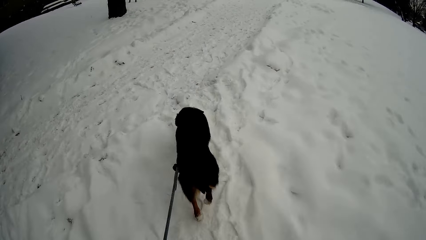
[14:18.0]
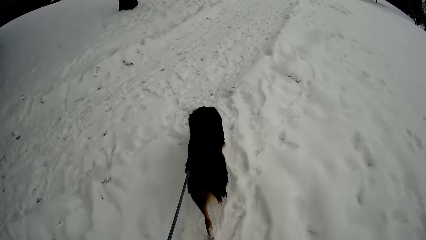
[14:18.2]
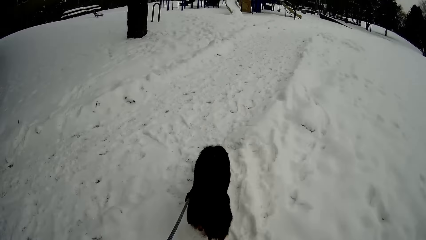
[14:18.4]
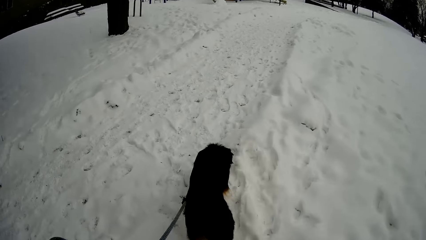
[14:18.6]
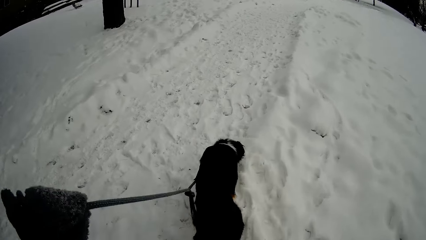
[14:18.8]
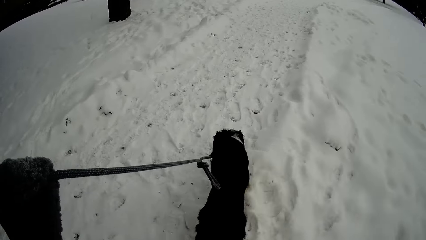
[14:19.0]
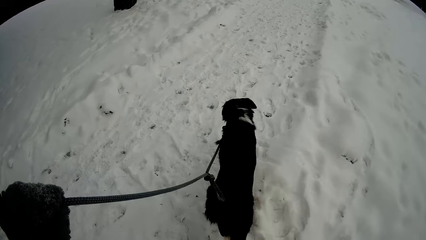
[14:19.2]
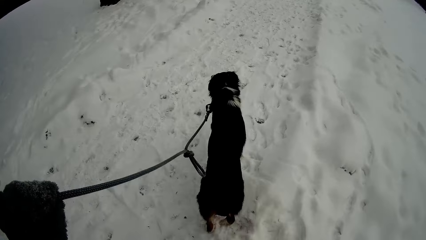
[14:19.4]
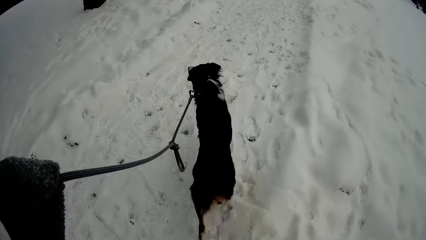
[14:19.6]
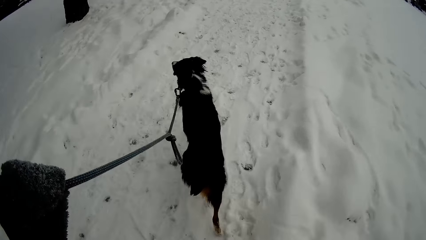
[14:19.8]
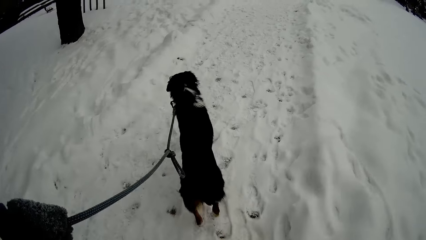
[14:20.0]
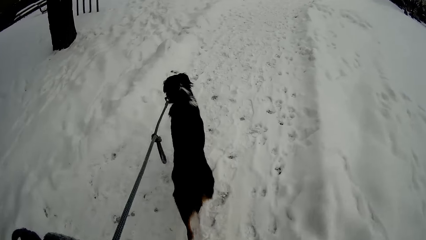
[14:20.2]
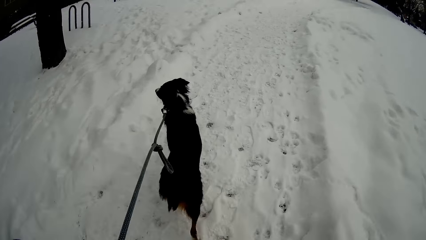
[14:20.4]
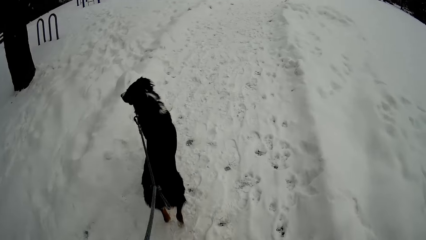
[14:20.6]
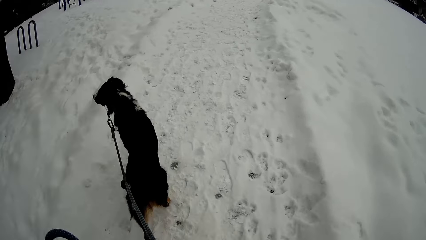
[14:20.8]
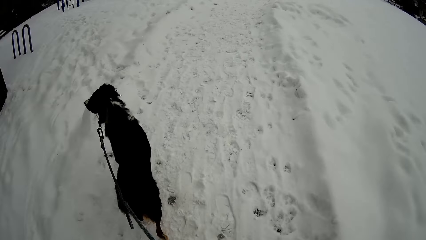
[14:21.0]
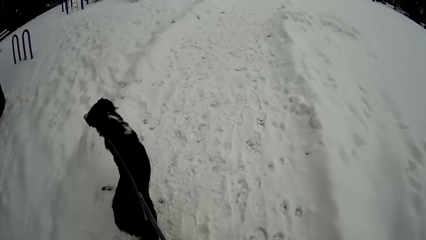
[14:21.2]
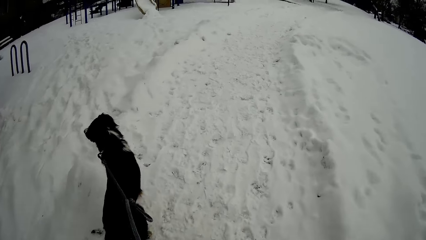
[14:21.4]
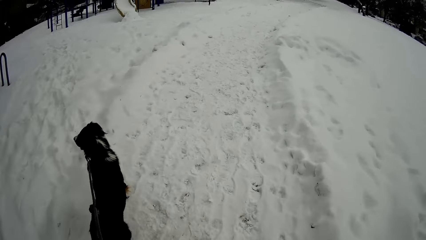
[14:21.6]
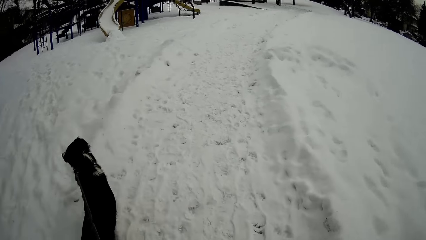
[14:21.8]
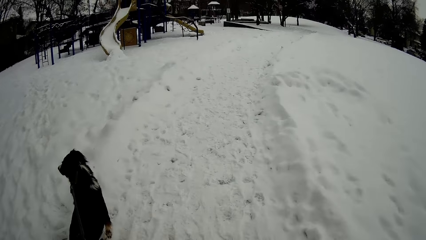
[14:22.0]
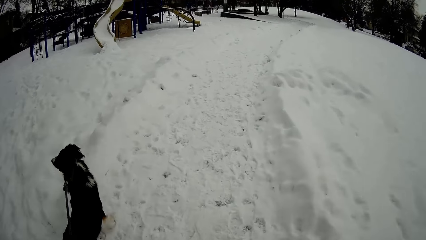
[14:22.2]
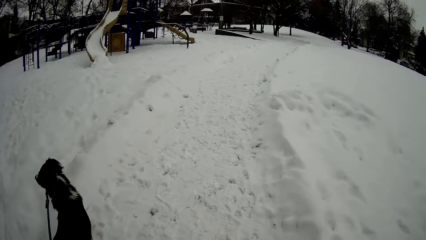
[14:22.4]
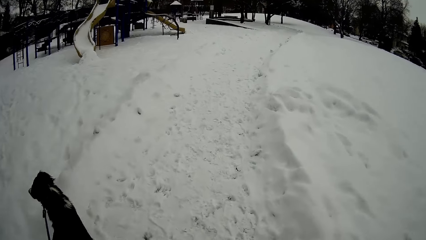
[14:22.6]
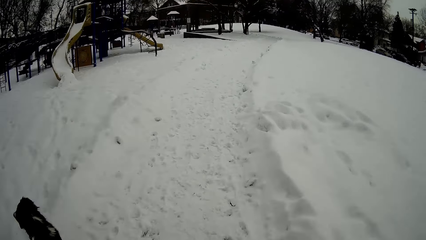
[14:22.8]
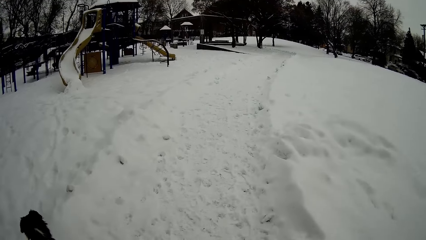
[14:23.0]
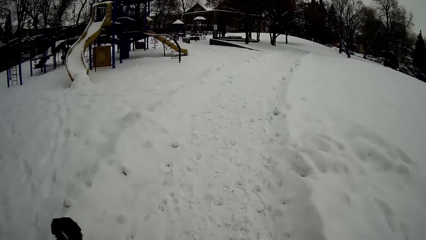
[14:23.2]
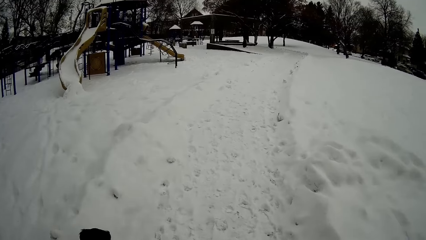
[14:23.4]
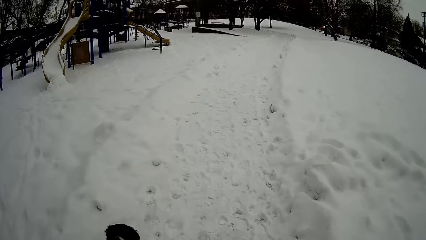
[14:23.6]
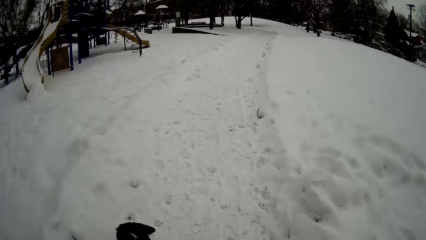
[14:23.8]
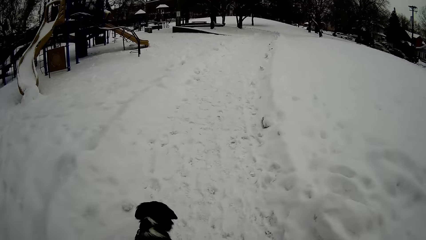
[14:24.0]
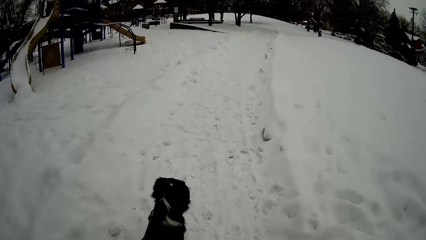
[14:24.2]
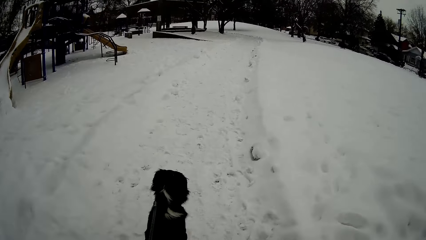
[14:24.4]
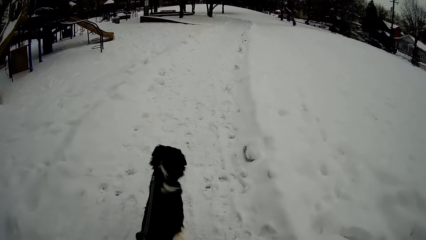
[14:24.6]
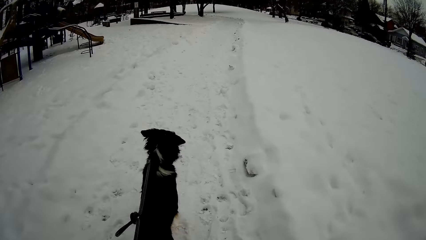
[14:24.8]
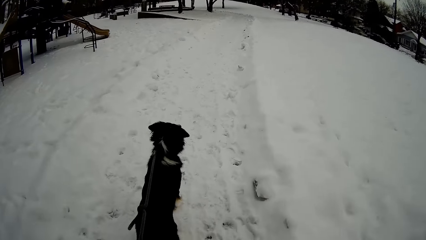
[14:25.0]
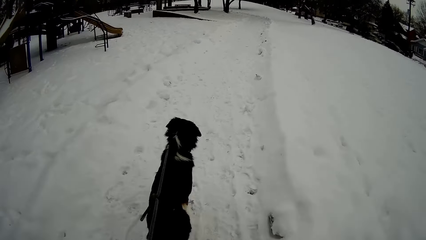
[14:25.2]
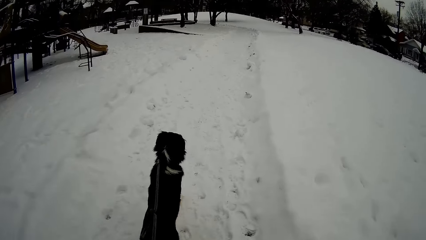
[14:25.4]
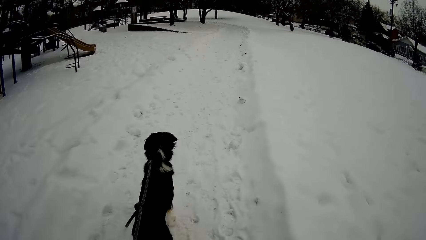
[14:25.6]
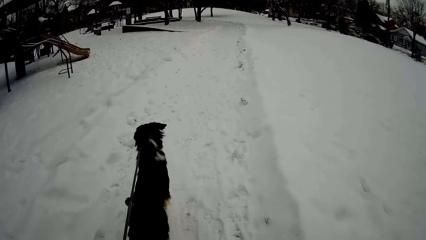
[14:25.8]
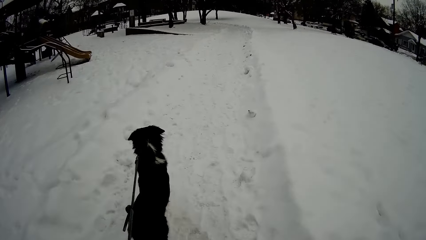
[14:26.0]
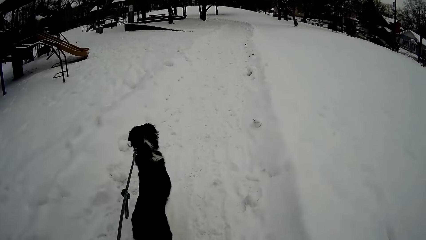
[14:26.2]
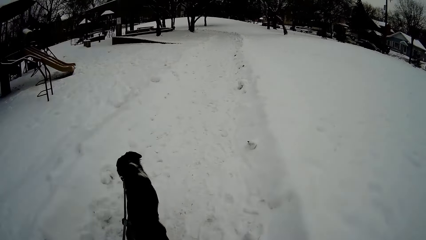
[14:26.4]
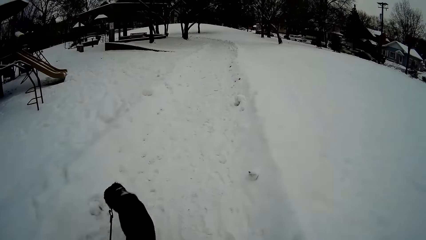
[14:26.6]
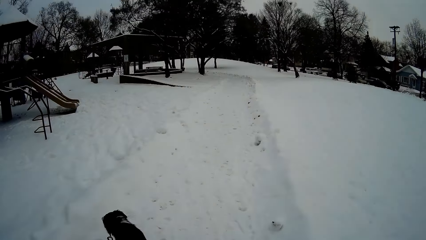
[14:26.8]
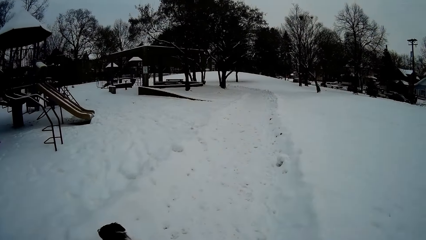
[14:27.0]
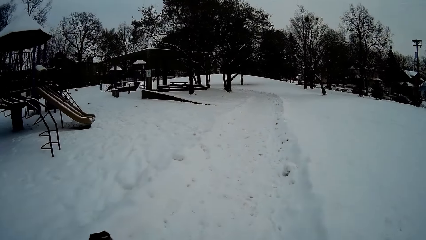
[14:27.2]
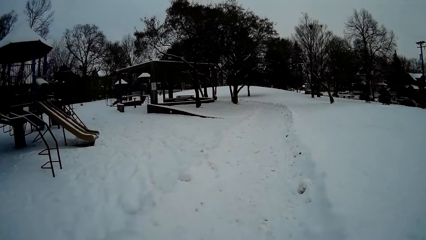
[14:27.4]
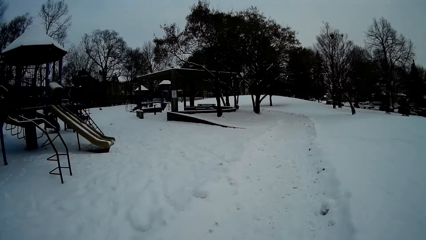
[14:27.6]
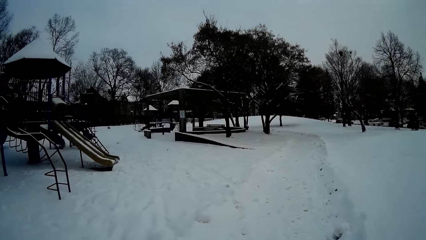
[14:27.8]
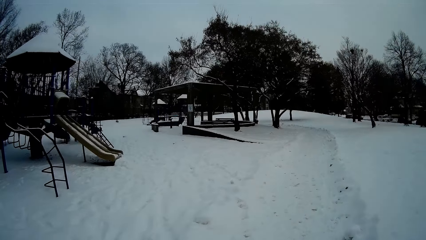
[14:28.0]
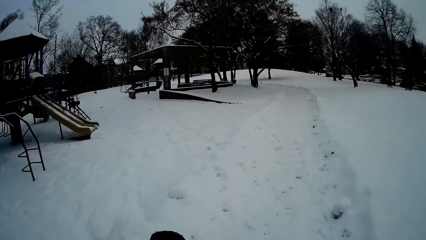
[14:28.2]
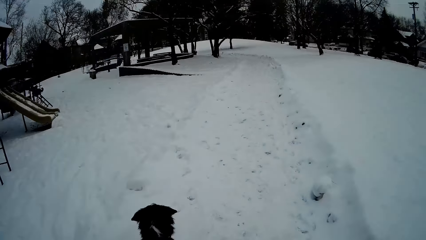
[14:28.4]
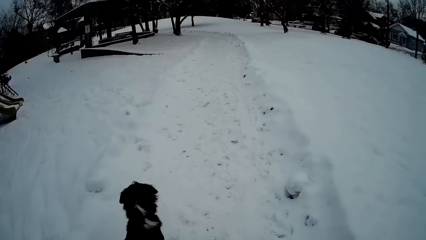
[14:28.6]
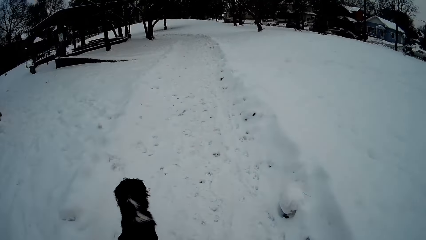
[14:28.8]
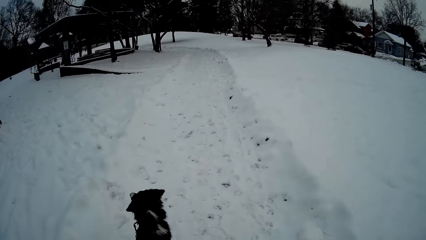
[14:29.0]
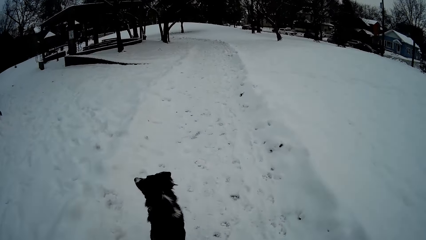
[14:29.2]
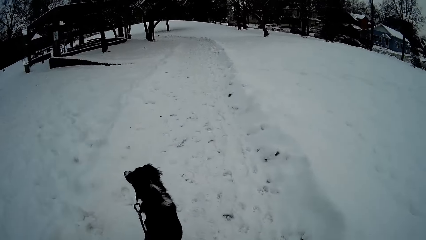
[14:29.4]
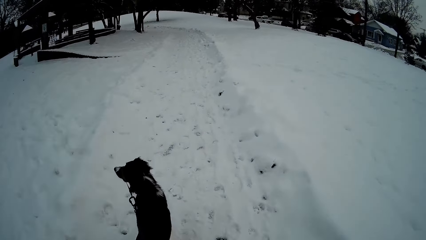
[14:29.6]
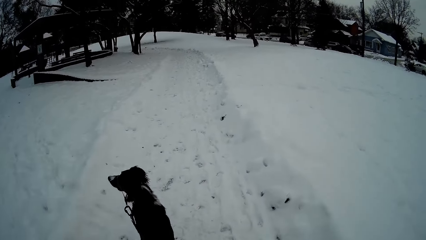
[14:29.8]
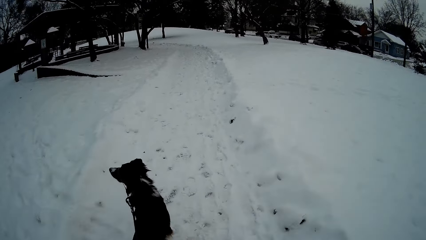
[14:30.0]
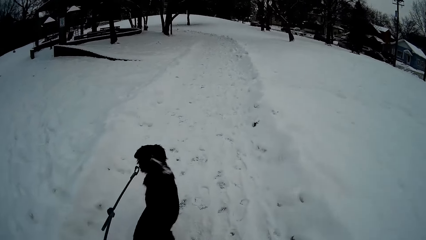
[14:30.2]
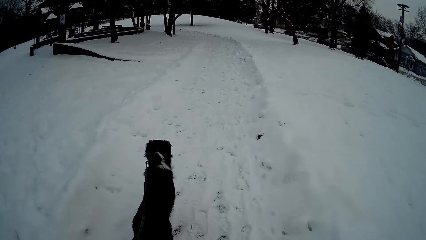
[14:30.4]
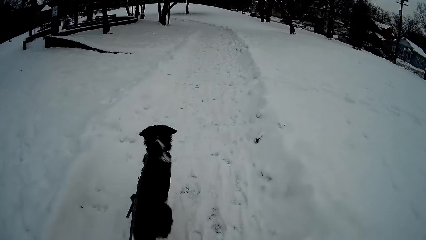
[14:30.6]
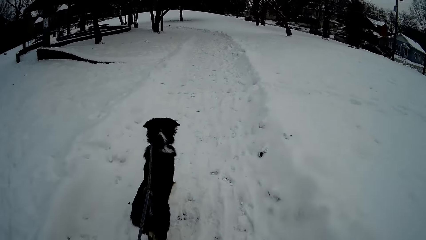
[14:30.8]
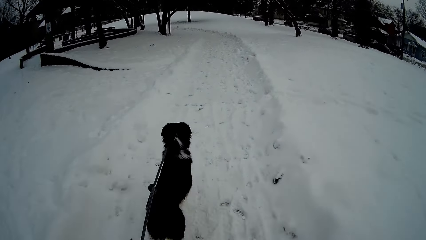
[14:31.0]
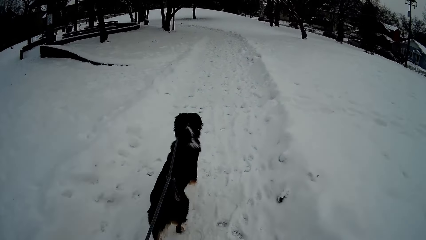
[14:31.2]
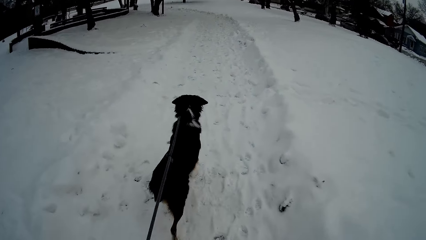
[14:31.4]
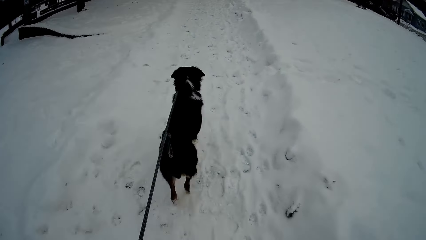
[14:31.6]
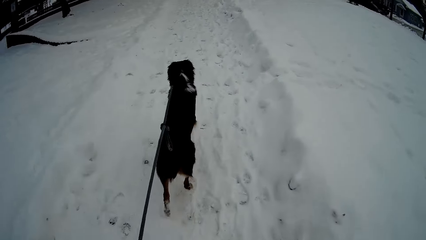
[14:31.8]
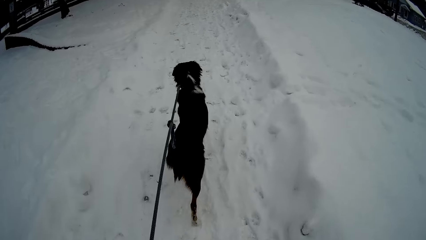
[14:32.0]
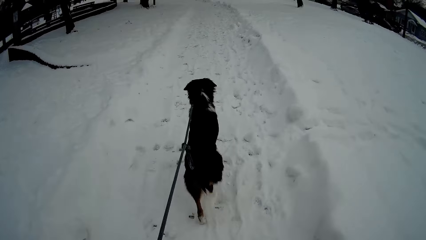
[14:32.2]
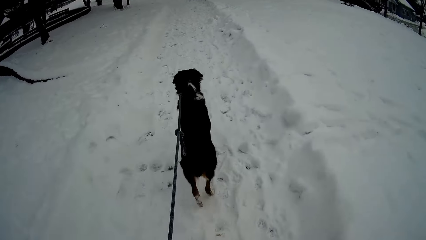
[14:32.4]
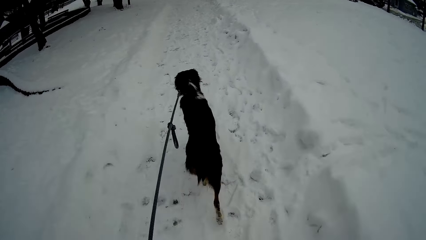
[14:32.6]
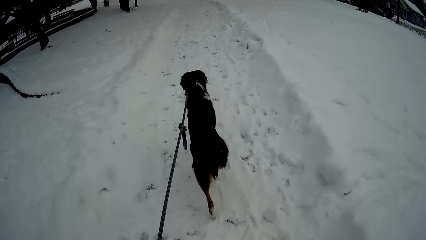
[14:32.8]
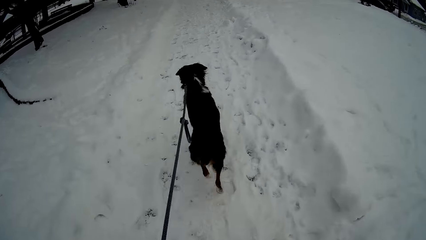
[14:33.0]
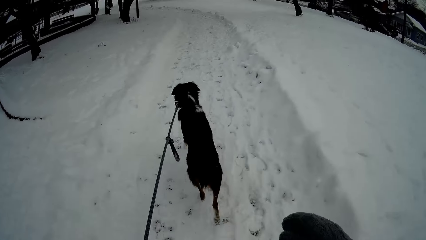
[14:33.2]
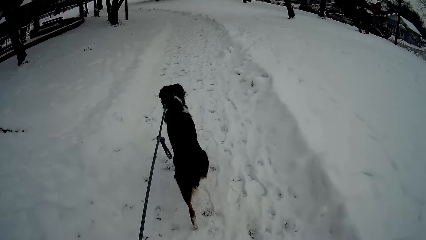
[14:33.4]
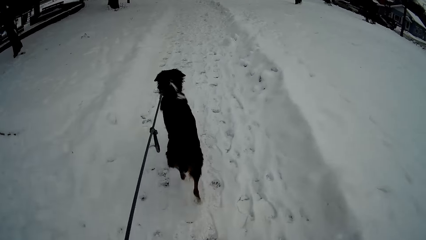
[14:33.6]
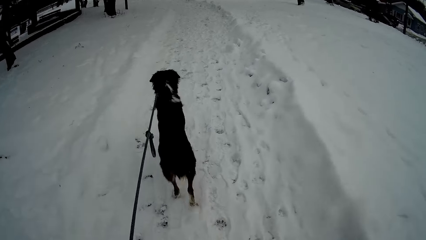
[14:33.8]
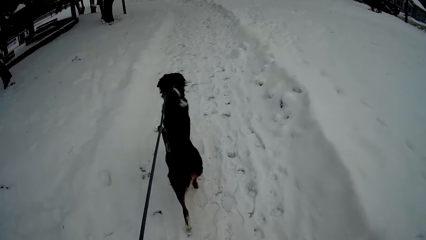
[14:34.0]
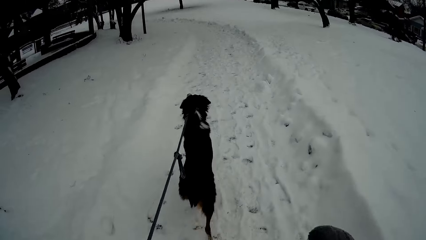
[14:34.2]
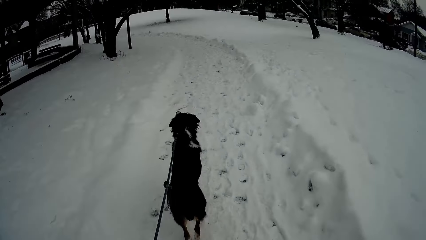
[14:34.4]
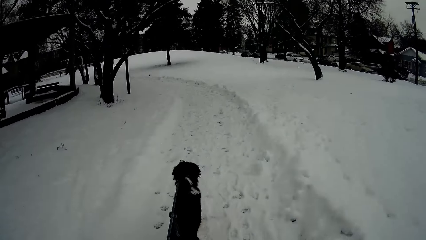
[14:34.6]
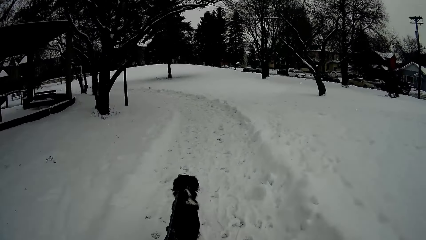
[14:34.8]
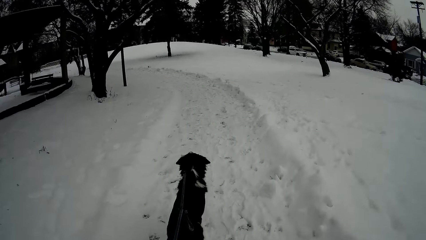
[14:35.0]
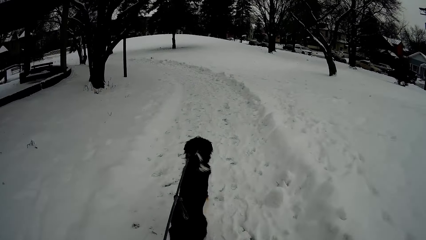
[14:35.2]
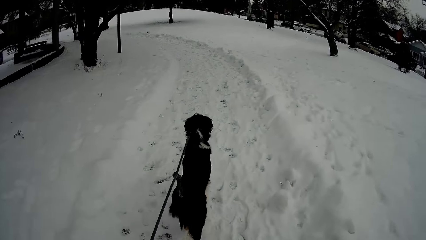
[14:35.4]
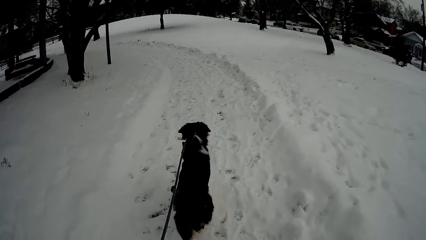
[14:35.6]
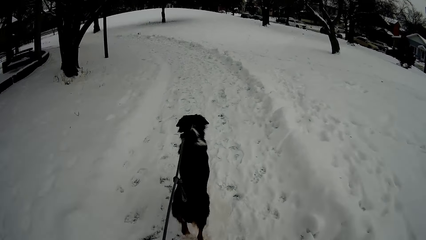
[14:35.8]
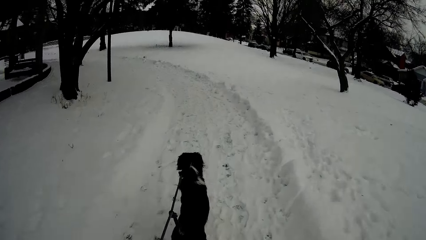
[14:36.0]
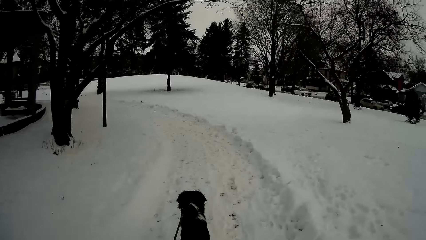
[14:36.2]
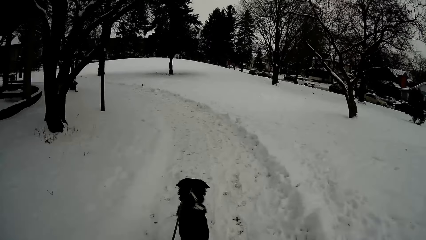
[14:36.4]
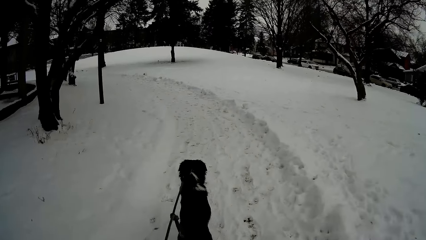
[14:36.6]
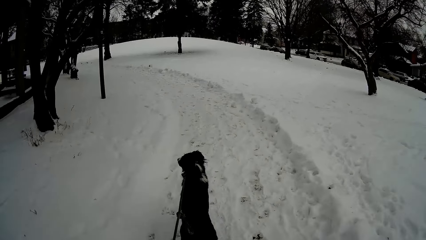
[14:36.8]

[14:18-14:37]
The camera wearer holds the rope. They walk on the walkway.
